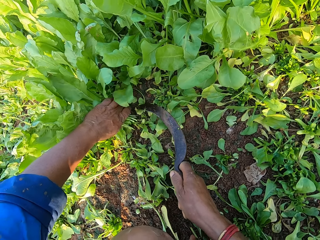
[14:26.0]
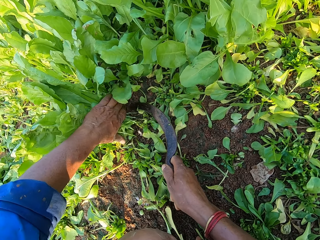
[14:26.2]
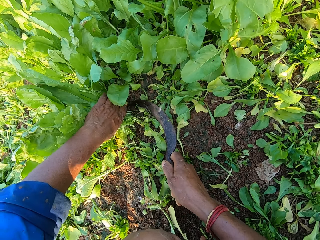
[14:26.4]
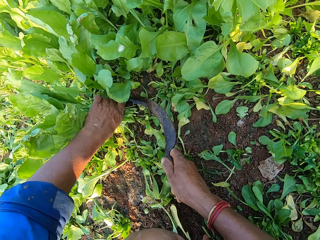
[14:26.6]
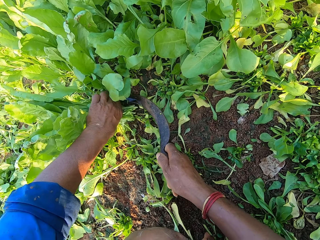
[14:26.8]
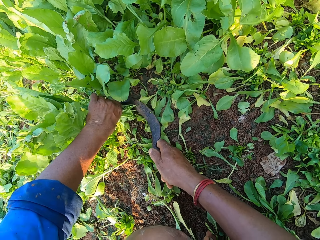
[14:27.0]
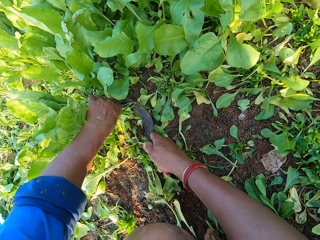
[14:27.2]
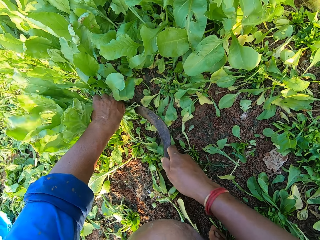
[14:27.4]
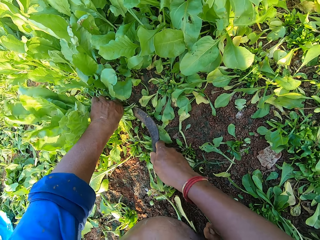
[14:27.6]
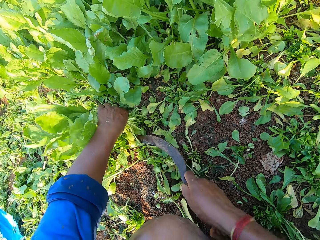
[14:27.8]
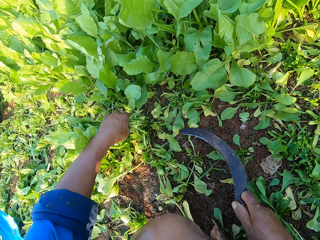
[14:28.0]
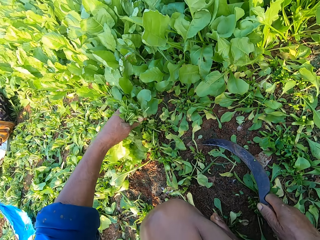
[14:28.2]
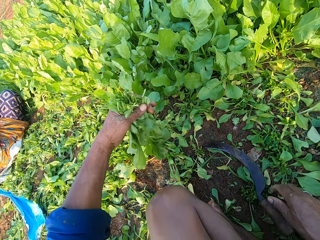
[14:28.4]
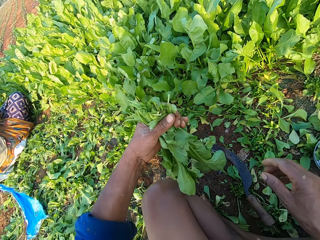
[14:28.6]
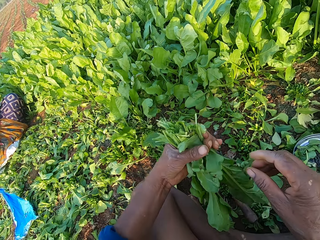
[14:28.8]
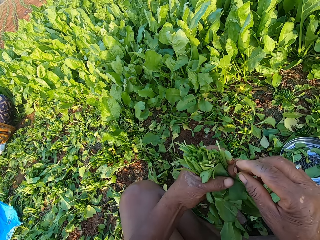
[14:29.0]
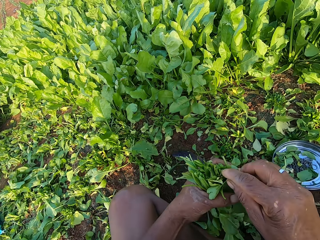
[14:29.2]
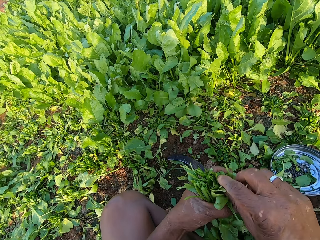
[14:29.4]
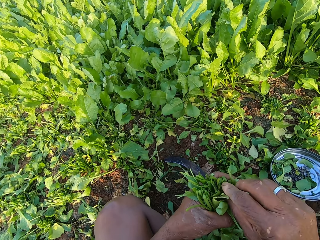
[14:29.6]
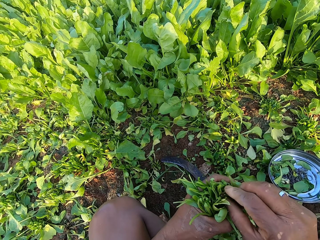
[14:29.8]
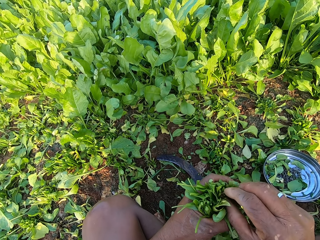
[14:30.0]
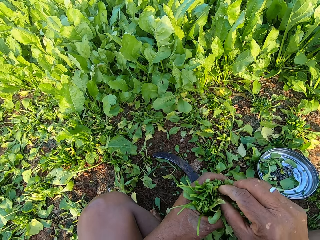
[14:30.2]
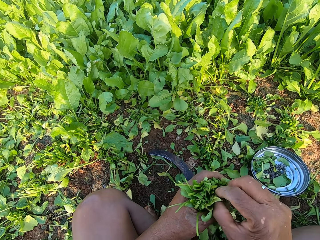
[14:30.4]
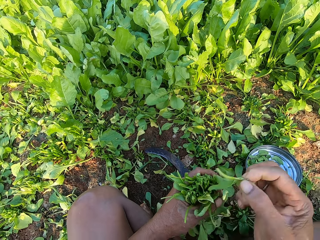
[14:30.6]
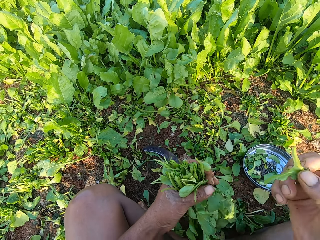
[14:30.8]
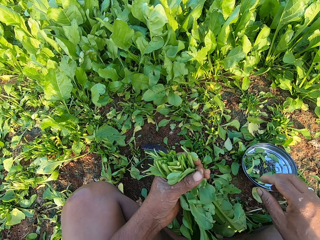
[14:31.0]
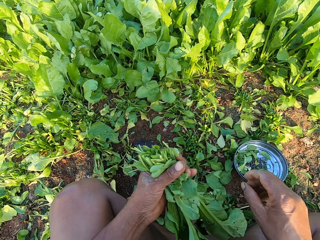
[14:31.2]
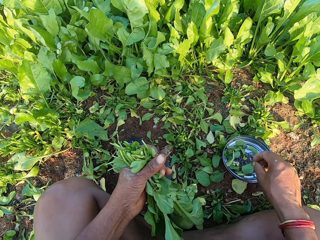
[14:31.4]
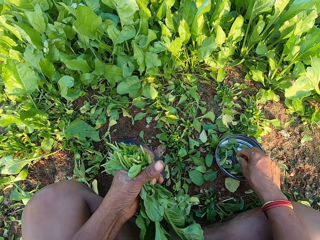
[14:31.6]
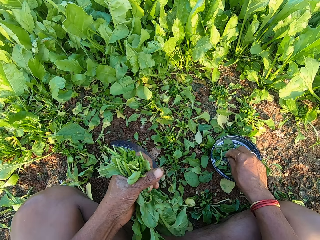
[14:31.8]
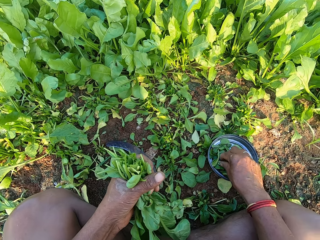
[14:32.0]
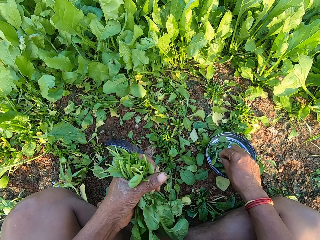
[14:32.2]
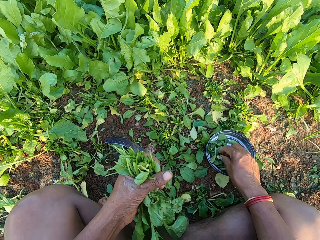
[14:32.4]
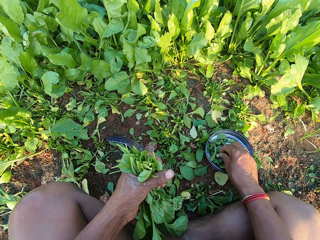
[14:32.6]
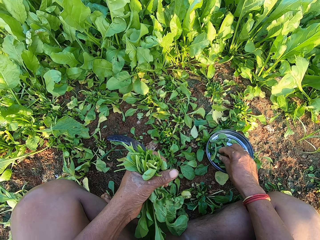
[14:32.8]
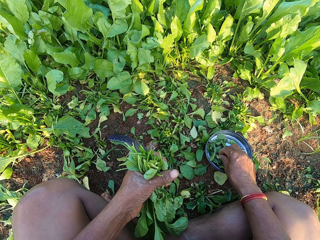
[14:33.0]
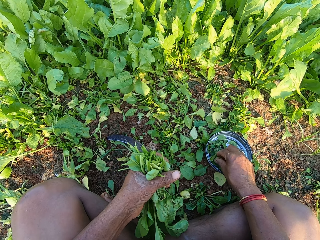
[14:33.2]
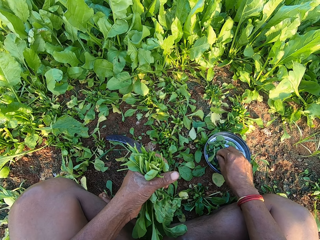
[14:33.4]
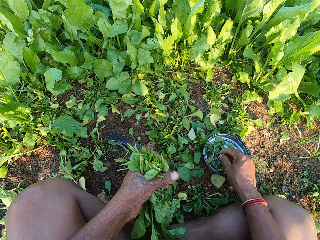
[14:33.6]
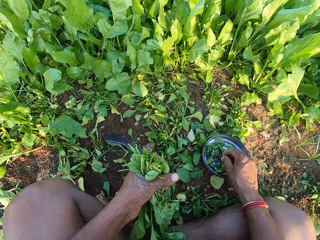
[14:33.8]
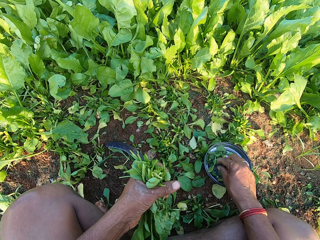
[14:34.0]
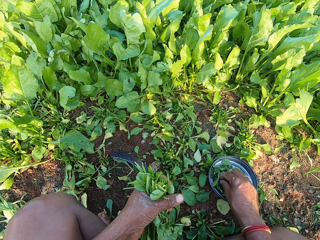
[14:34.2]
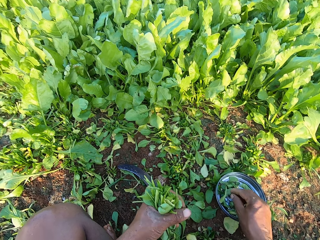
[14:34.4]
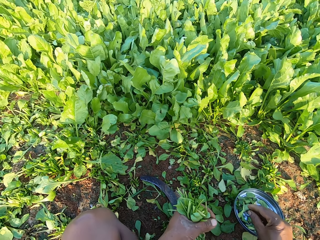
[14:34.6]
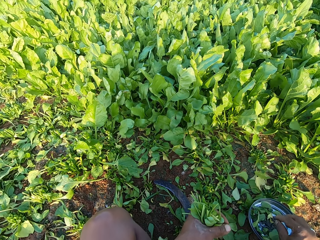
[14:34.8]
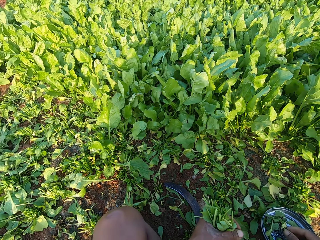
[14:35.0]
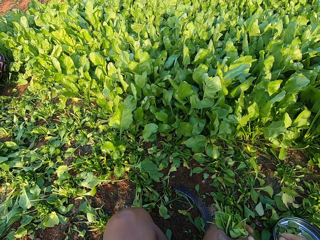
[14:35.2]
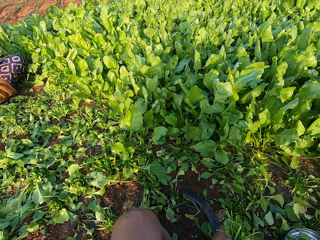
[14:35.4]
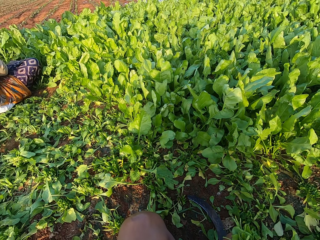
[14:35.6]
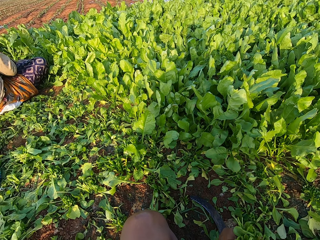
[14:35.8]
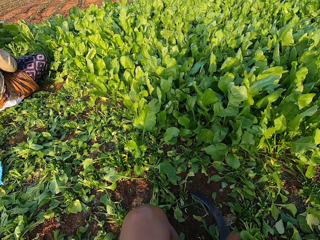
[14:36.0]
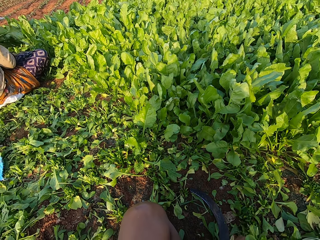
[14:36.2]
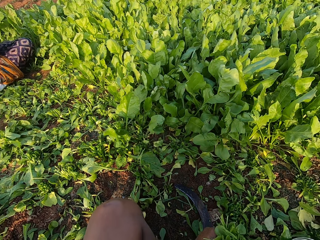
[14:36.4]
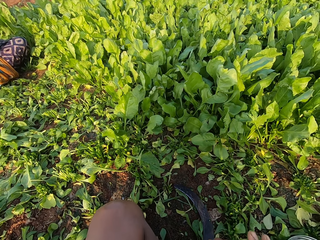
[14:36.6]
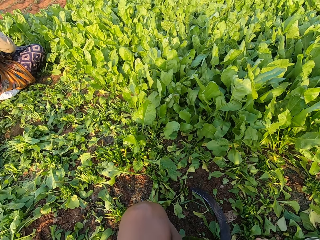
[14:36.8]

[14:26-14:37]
The camera wearer cuts the vegetables in his left hand with the knife in his right hand. He holds the vegetables in the farm with his left hand. He converses with a woman. He cuts the vegetables in his left hand with the knife in his right hand. He drops the knife on the ground with his right hand. He speaks. He removes a weed from the vegetables in his left hand with his right hand. He drops the weed on the ground with his right hand. He picks up a rubber band from the silver plate on the ground with his right hand.

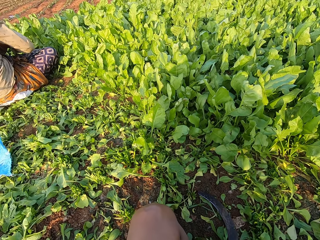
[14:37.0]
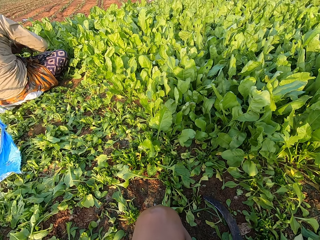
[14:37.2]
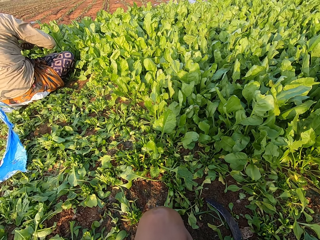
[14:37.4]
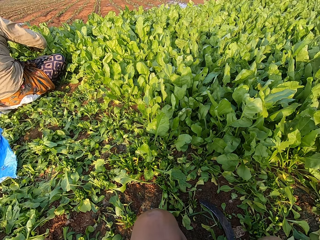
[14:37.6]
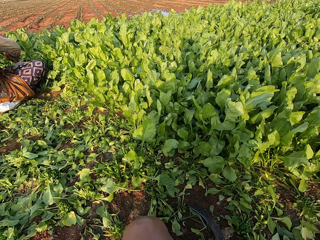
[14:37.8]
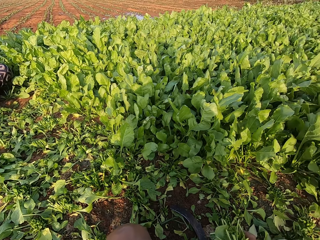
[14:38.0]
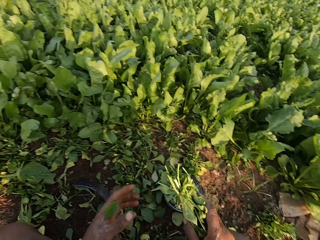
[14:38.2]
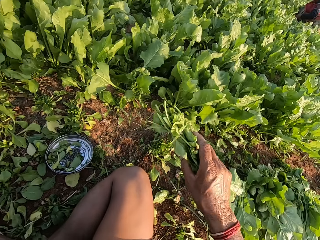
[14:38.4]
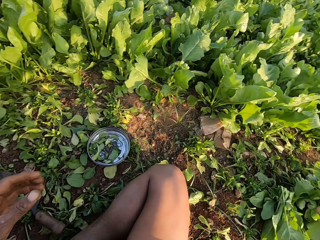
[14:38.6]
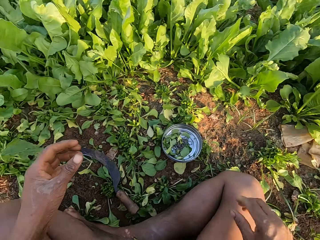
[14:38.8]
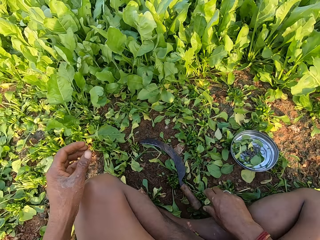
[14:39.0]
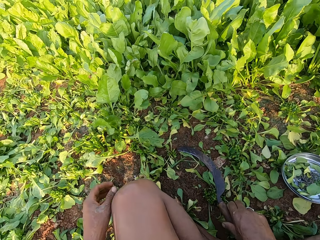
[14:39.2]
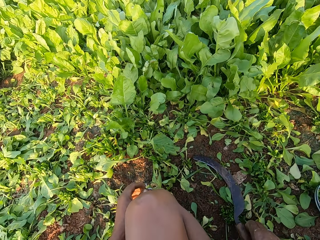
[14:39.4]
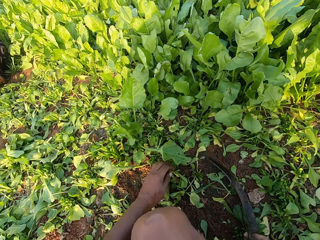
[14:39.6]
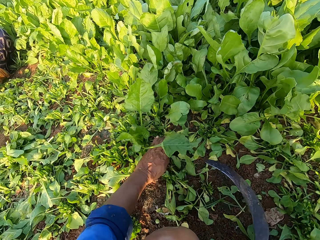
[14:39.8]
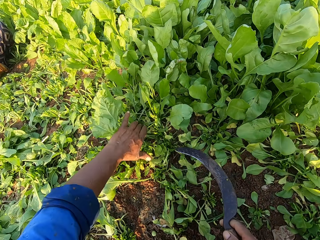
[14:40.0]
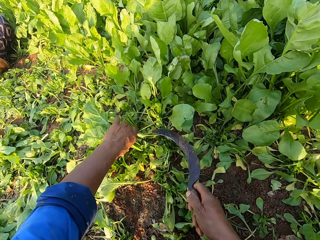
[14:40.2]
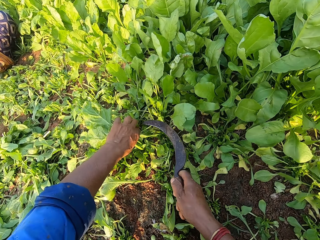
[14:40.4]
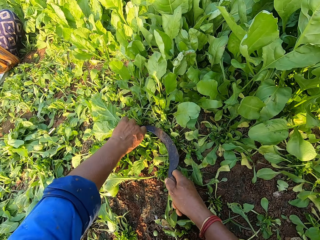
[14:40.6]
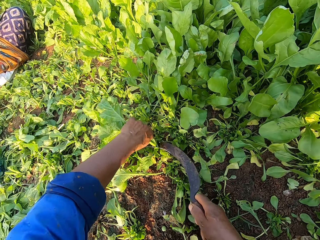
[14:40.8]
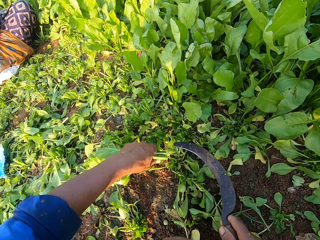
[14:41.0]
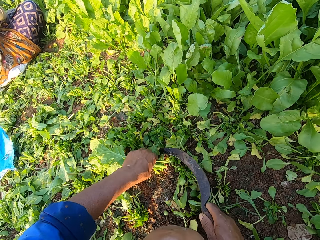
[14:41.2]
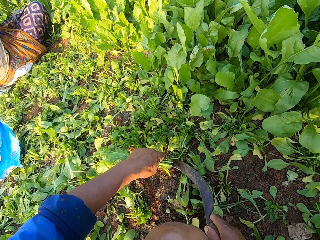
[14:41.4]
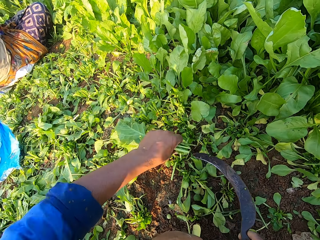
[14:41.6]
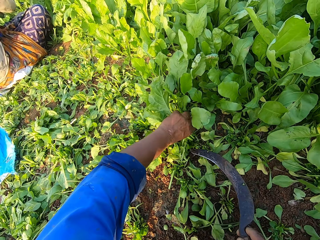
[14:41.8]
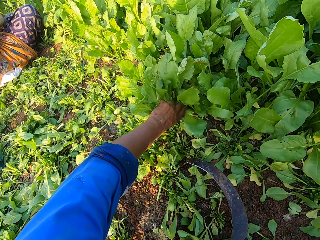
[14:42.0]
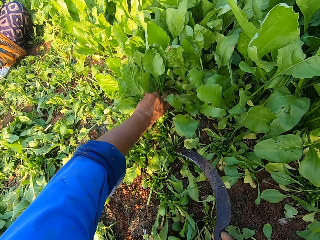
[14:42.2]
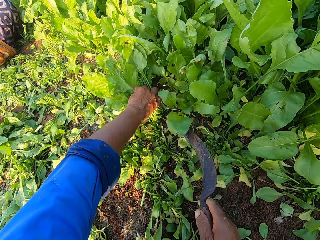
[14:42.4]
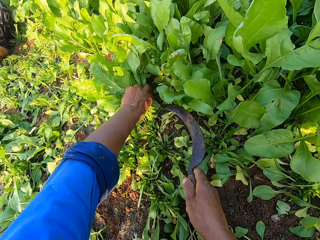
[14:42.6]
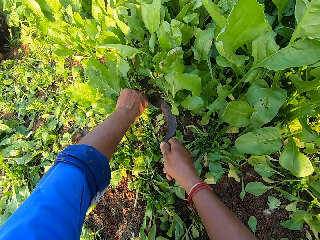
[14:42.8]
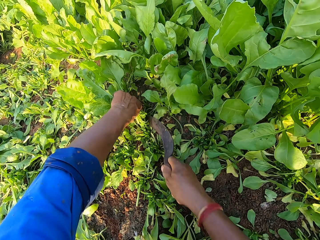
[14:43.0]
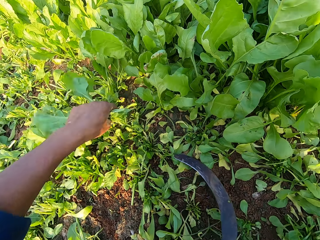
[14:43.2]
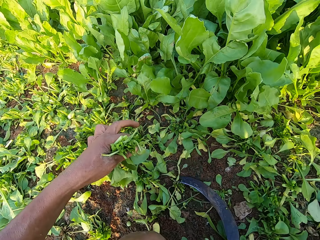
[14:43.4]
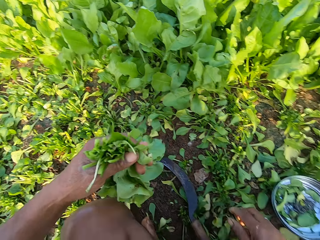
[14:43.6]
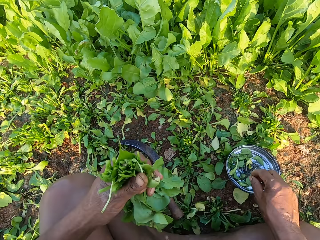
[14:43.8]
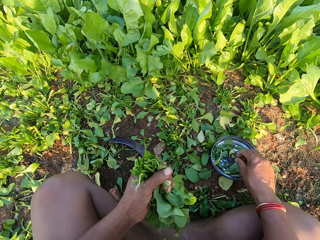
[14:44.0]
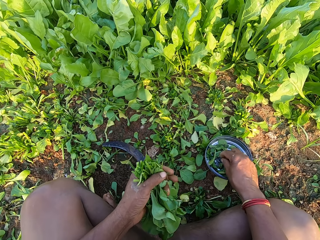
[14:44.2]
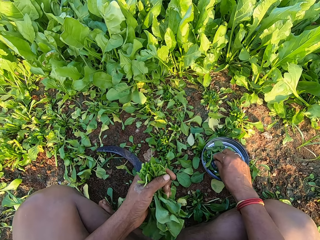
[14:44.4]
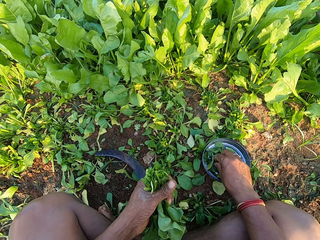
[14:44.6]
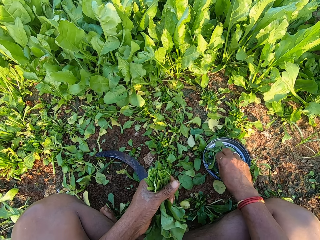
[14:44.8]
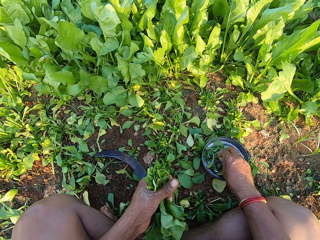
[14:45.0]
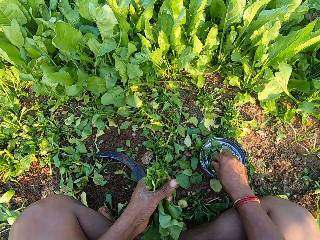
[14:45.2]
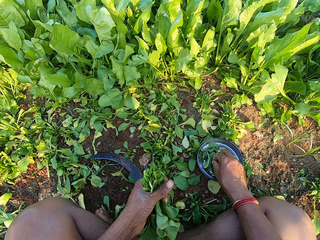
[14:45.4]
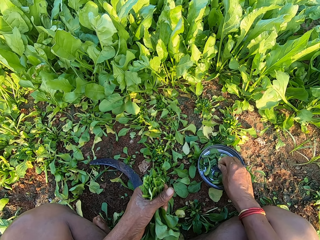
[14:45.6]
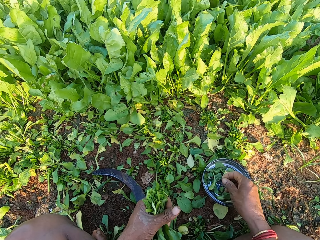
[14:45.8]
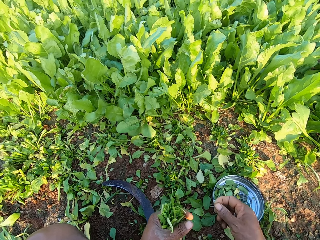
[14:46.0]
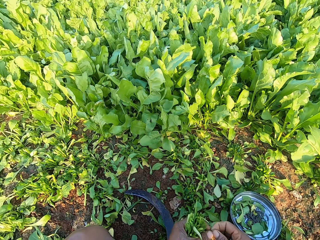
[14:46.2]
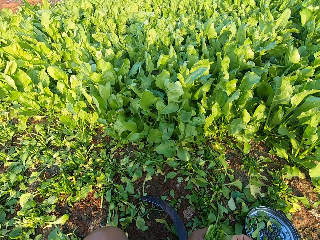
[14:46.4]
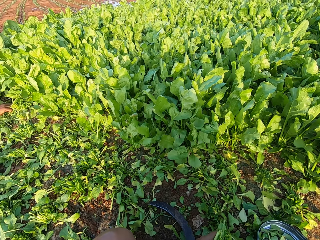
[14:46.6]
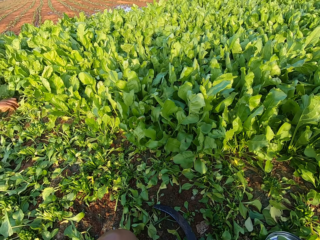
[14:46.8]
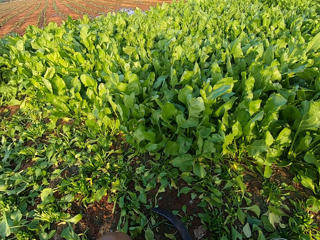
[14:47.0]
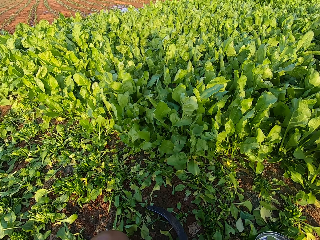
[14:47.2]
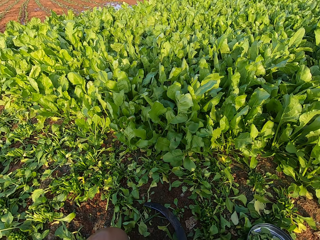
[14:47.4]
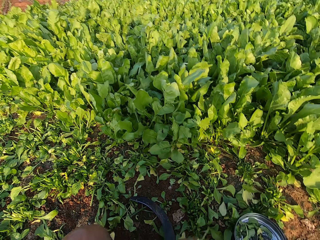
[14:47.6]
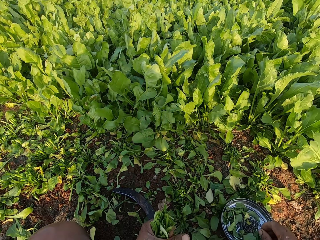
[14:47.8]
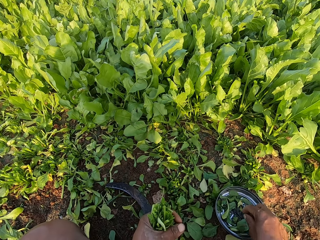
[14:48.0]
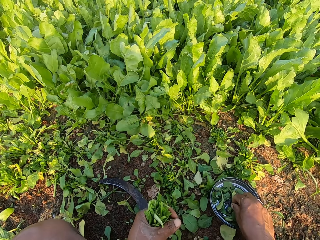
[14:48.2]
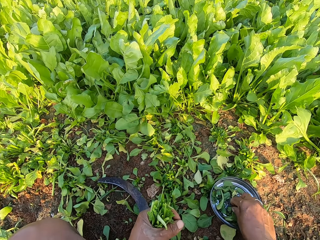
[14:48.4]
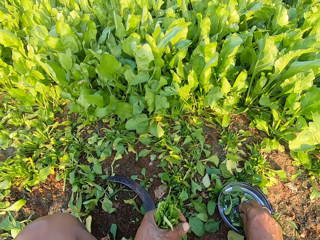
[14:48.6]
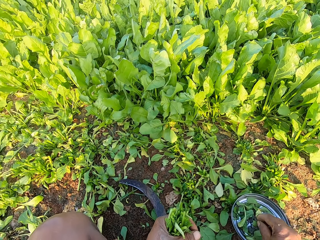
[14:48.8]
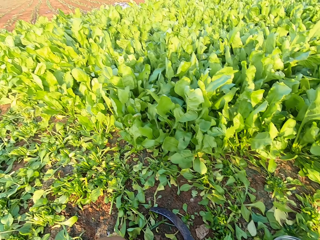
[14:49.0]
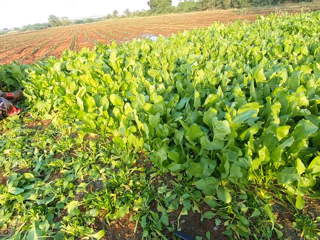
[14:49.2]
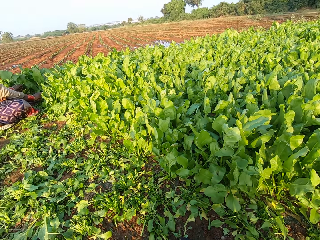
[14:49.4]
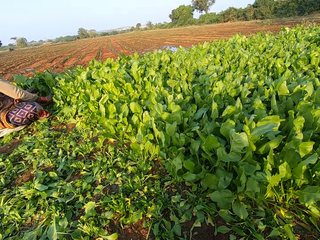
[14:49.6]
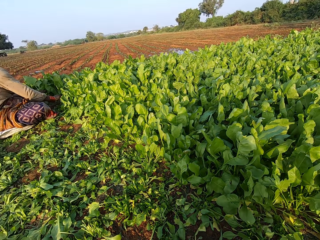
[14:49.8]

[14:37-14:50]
The camera wearer speaks to a woman. He drops the bundle of vegetables on the bundles of vegetables on the ground with his right hand. He picks up a knife or sickle from the ground with his right hand. He holds vegetables in the farm with his left hand. He holds the sickle. He cuts the vegetables in his left hand with the knife in his right hand. He holds a vegetable in the farm with his left hand. He cuts the vegetable in his left hand with the knife in his right hand. He holds the vegetables in the farm with his left hand. He cuts the vegetables in his left hand with the knife in his right hand. He drops the knife on the ground with his right hand. He picks up a rubber band from the silver plate on the ground with his right hand. He converses with the woman. He holds the rubber band with both hands. He looks around. He picks up a rubber band from the silver plate on the ground with his right hand. He looks around and speaks to the woman.
